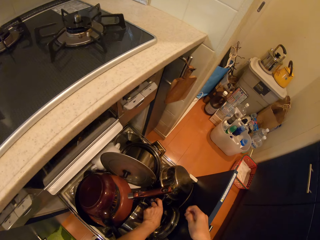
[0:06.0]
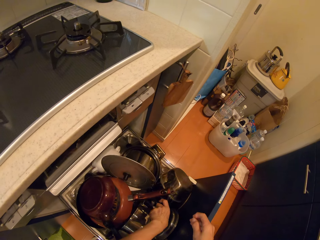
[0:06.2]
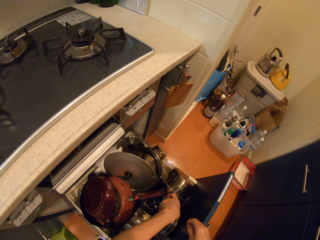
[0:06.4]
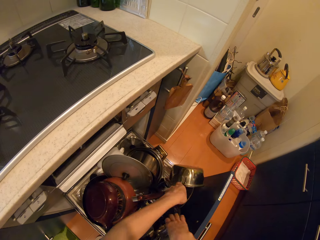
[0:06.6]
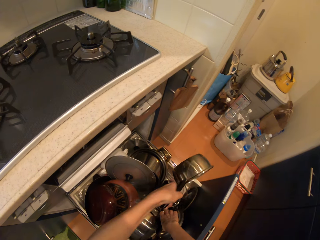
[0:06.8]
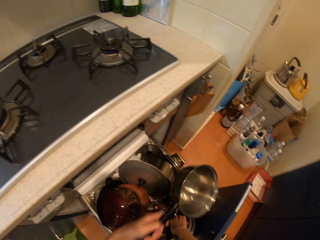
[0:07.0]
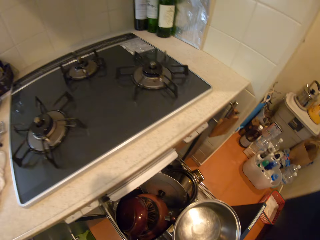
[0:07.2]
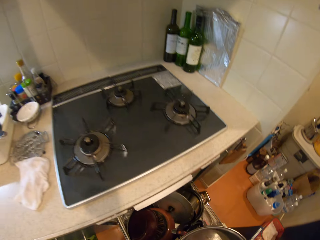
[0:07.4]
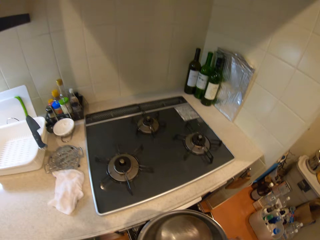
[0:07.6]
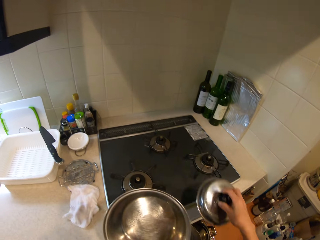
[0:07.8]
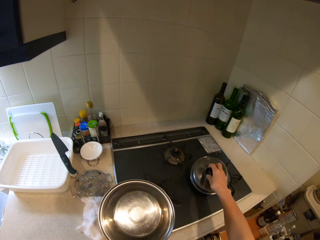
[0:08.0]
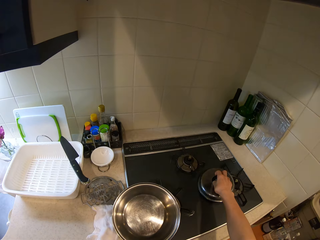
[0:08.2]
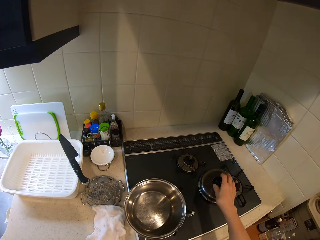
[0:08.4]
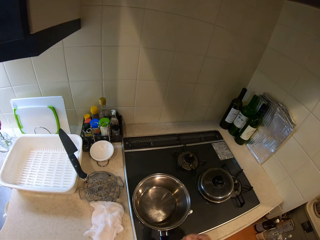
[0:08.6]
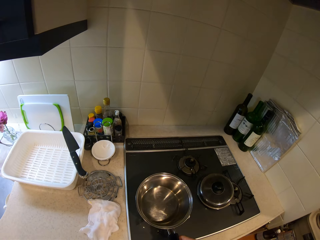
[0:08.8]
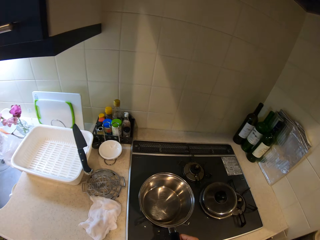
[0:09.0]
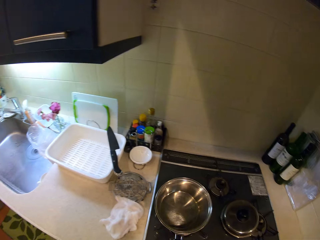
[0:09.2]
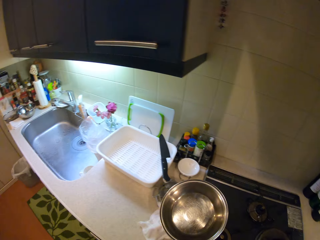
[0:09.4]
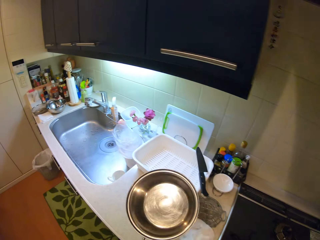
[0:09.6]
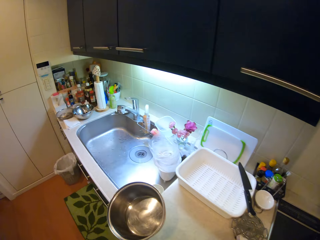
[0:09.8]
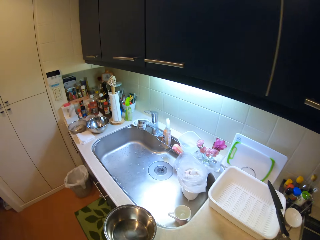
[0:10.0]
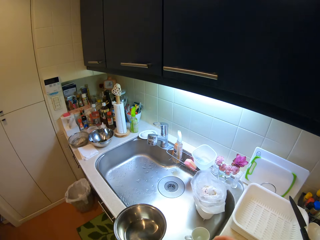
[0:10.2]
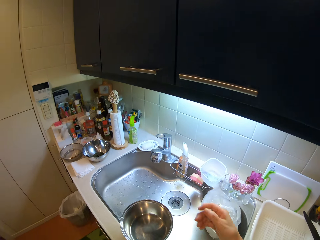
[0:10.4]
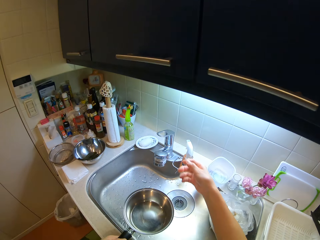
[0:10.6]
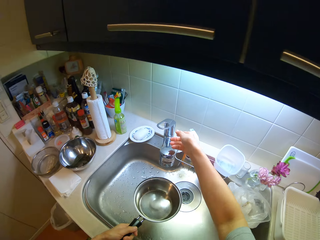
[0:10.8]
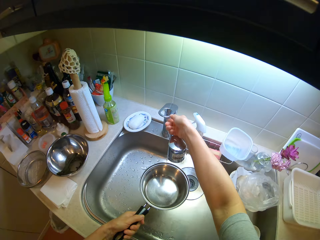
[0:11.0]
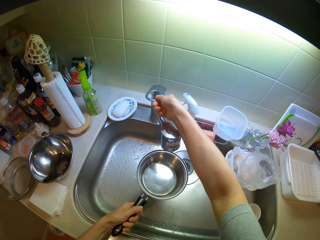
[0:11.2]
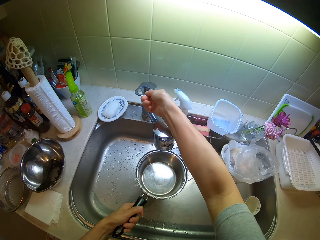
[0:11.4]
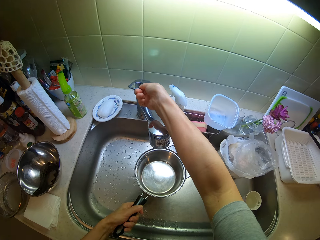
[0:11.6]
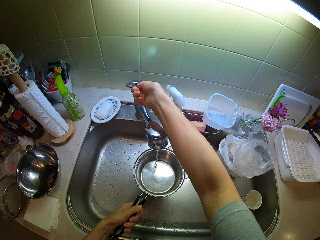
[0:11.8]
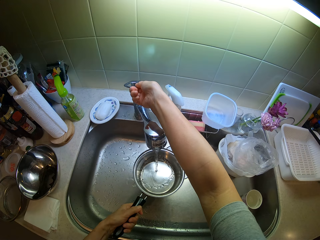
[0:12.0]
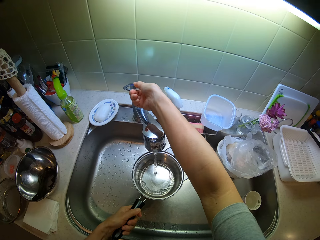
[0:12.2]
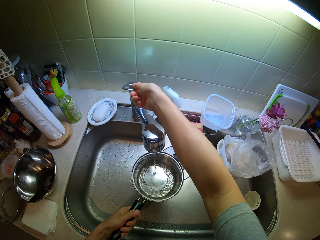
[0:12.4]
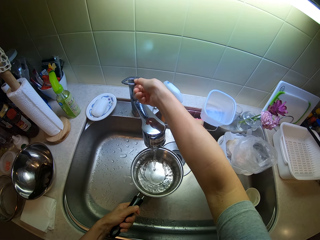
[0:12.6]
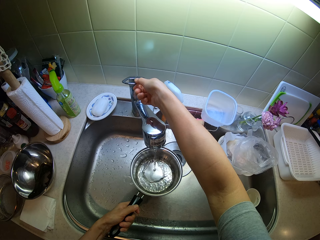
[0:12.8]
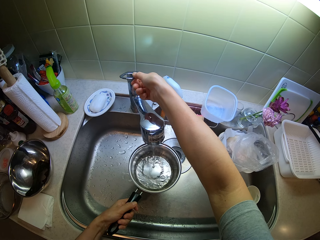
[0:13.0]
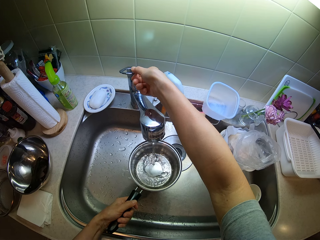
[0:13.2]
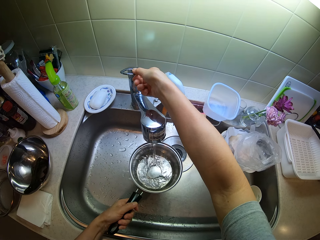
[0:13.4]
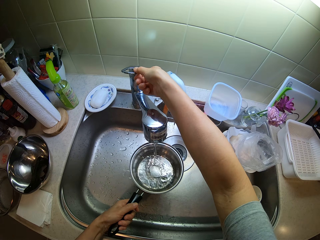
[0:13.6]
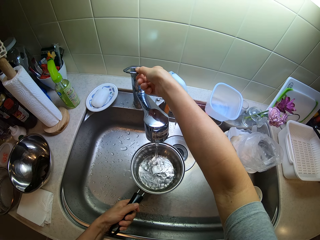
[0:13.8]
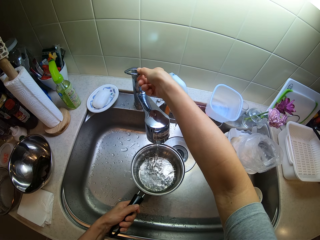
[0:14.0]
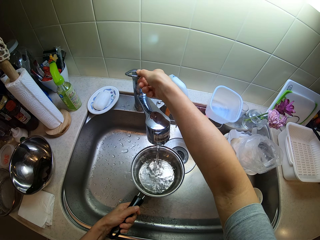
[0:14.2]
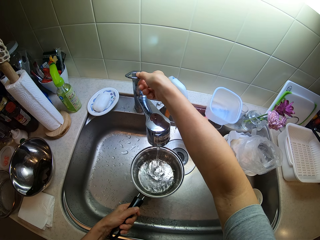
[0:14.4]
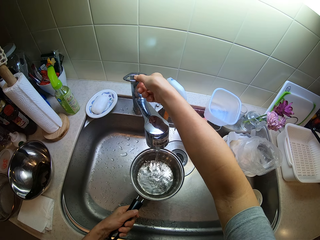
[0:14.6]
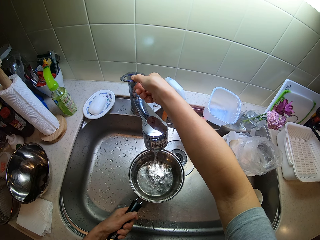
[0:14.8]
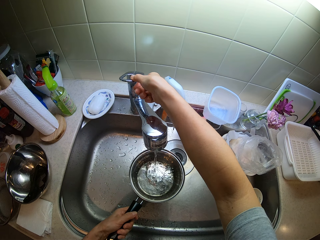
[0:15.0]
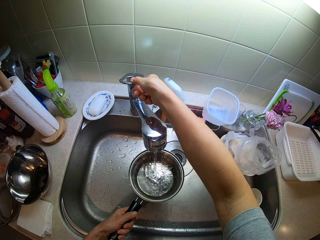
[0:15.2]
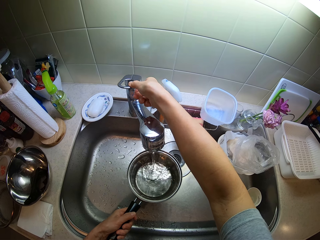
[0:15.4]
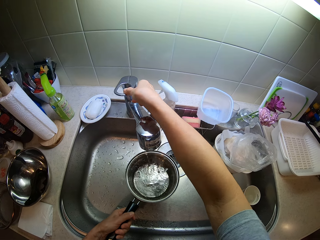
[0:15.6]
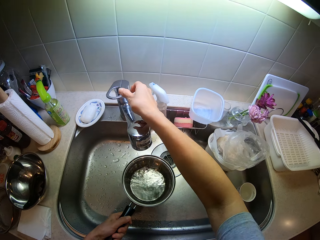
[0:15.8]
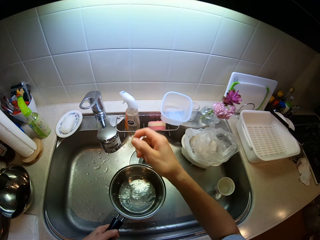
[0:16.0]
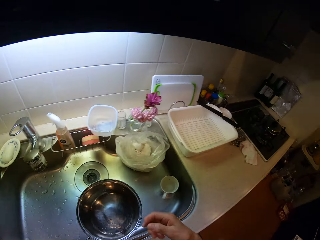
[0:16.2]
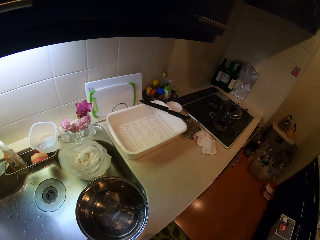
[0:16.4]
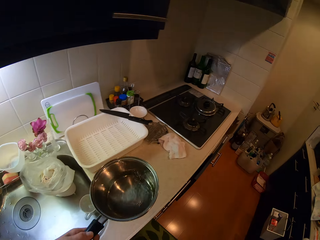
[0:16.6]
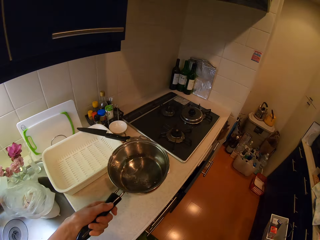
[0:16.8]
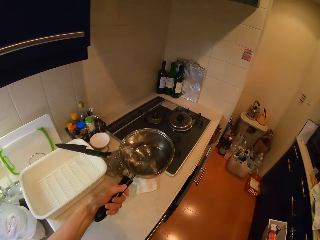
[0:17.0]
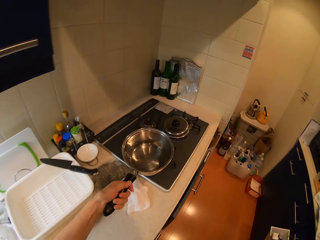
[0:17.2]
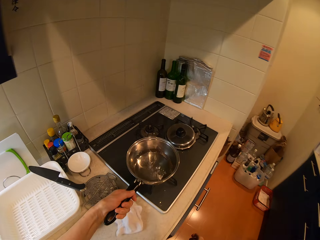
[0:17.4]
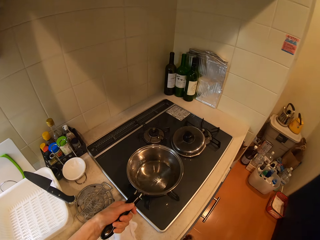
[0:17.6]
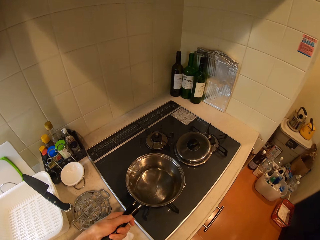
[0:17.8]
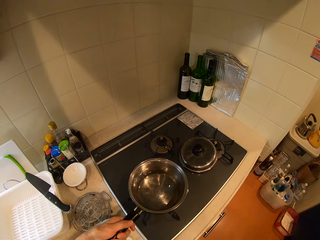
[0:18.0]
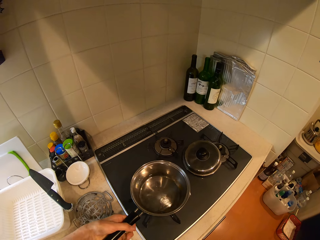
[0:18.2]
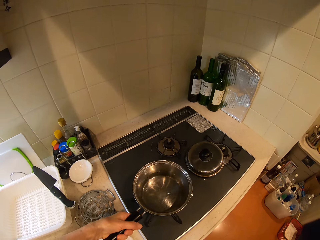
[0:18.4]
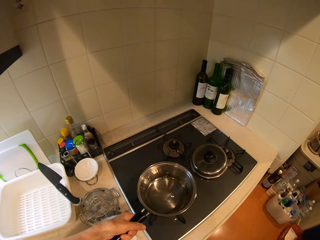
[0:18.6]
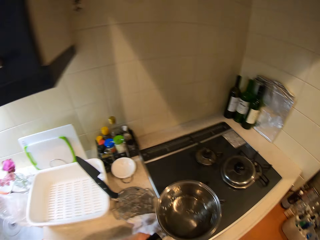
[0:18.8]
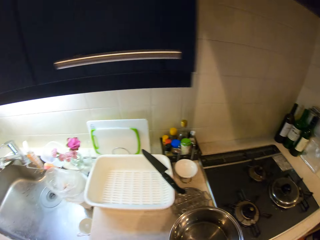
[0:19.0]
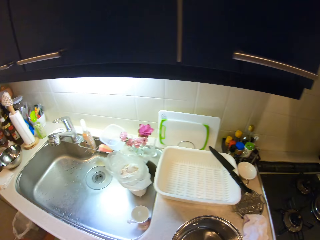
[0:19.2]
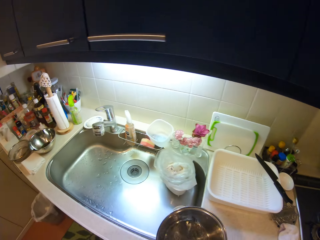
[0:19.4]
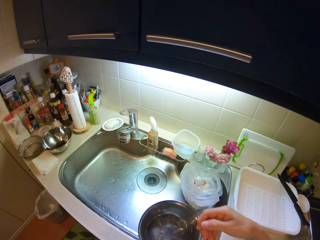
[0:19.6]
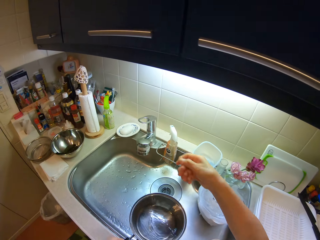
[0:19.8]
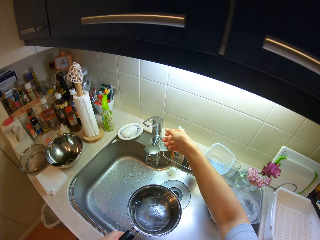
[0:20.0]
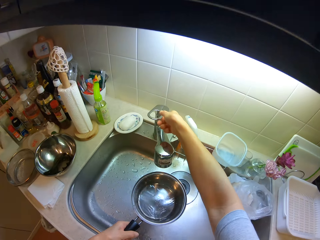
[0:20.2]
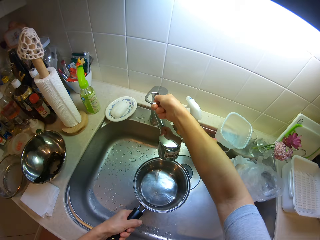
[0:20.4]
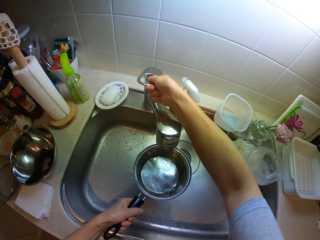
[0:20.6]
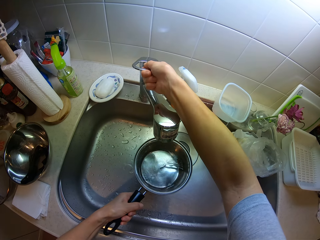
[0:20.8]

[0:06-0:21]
The camera wearer picks a frypan or cooking pot in the drawer with her right hand. She picks the cover of the pot from the drawer with her right hand. She drops the cover of the pot on a gas cooker in the kitchen. She drops the pot on the gas cooker. She picks the pot on the gas cooker. She walks towards a sink in the kitchen. She opens the taps on the sink. She fetches water into the cooking pot. She switches off the tap. She walks towards the gas cooker, away from the sink. She drops the pot on the gas cooker. She picks the pot on the gas cooker with her left hand.

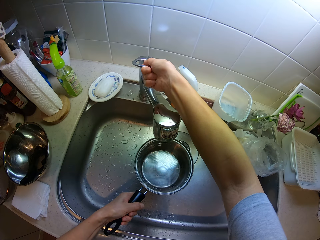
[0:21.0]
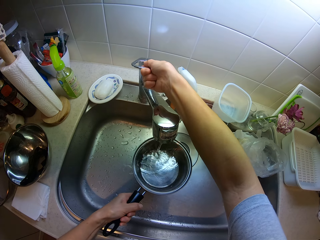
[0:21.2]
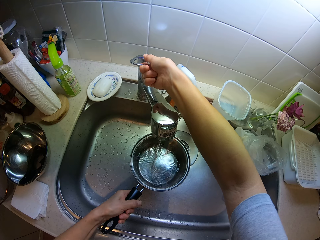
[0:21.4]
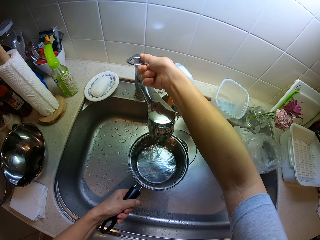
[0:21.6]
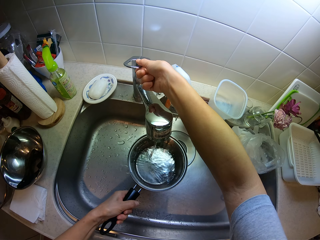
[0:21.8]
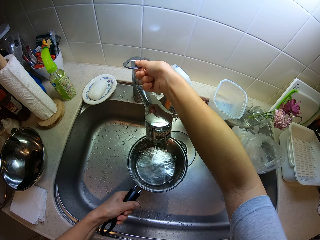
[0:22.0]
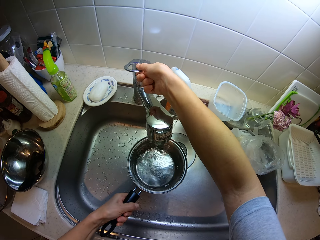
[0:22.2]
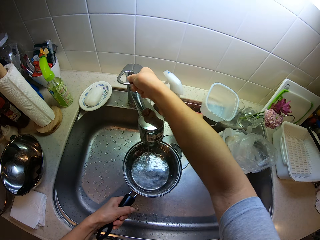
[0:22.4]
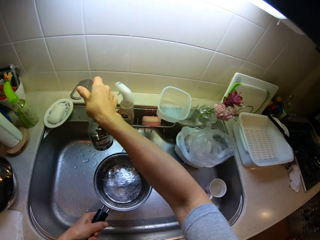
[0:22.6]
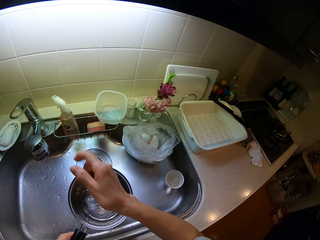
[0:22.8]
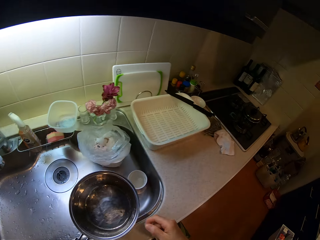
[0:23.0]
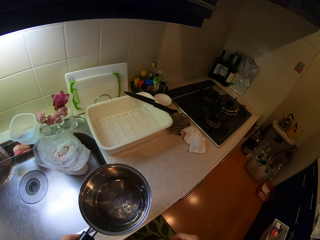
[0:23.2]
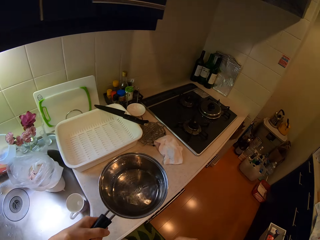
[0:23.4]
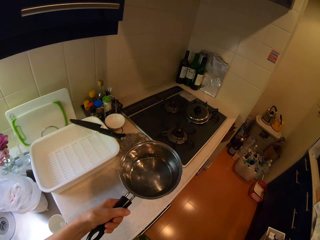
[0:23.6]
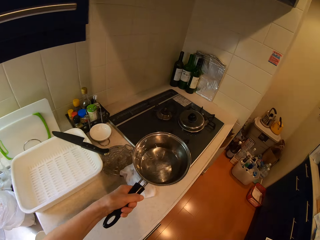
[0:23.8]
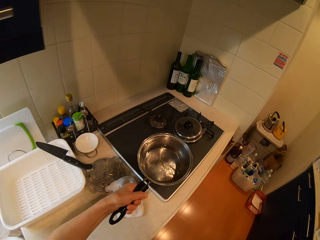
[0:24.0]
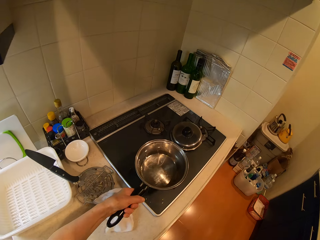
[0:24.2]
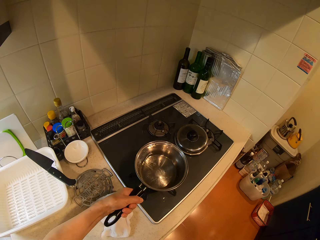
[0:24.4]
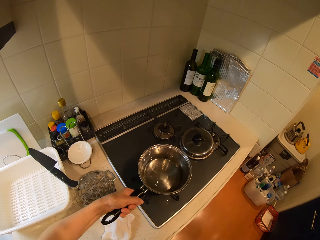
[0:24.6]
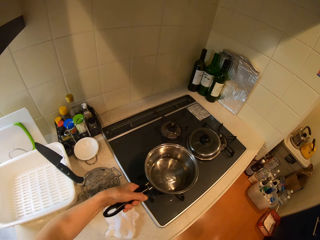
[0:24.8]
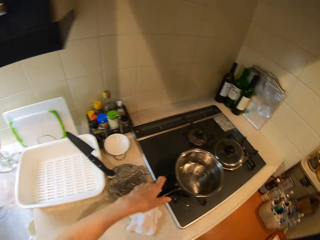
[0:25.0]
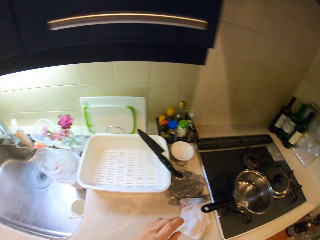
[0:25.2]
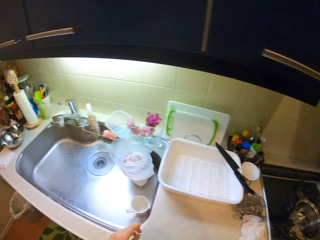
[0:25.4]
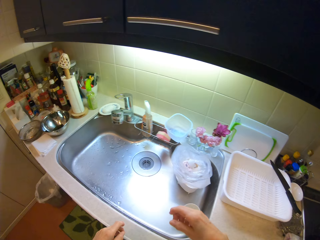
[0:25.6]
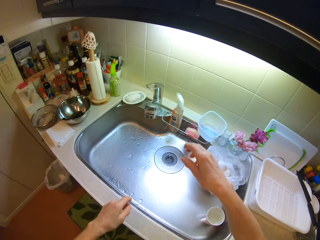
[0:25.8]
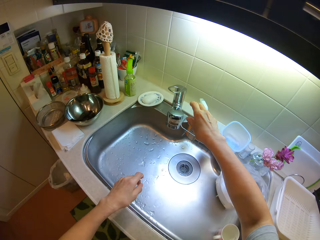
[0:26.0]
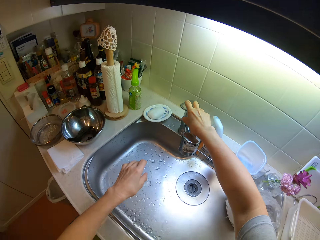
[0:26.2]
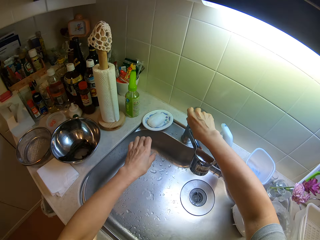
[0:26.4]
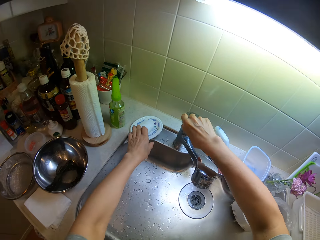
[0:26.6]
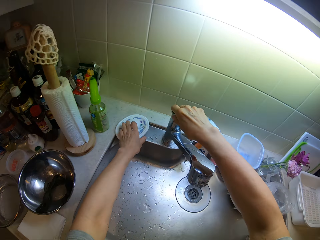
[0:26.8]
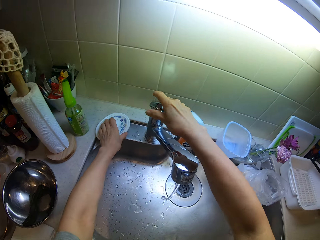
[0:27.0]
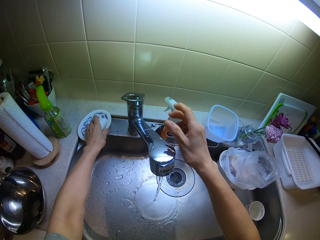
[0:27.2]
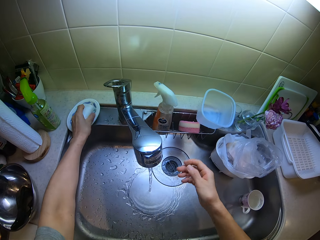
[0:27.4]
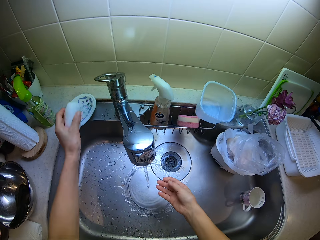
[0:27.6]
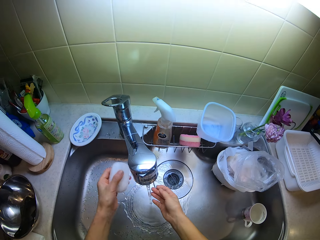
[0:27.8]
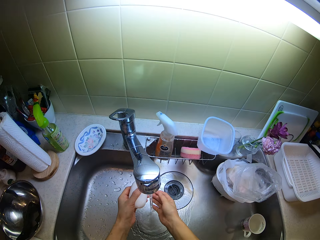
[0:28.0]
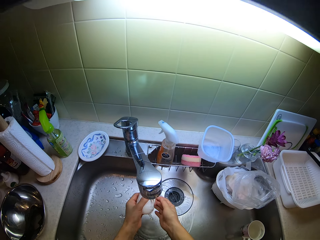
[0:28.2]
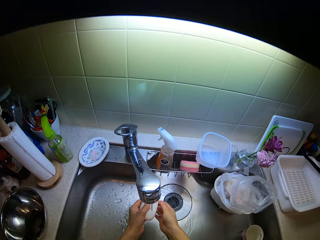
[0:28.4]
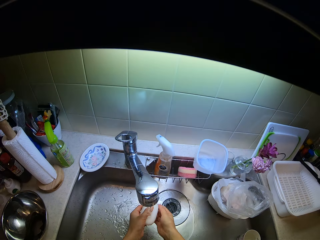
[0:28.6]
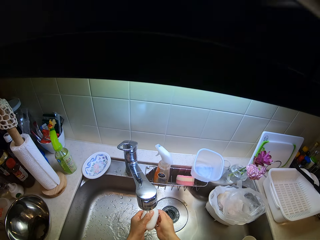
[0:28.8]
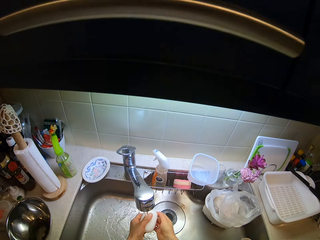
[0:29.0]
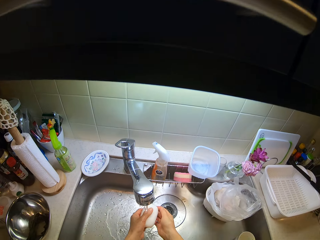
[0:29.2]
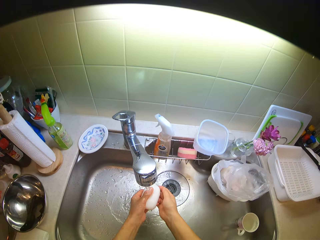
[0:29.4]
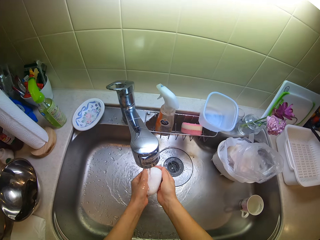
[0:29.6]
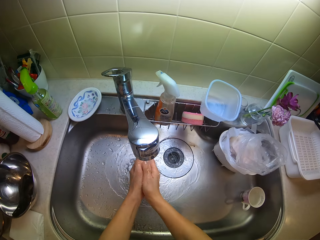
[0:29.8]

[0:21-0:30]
The camera wearer opens the tap. She fetches water into the cooking pot. She switches off the tap. She walks towards the gas cooker. She drops the pot on the gas cooker. She opens the tap. She picks a soap from a soap case on the sink with her left hand. She washes her hand with the soap in the sink.
